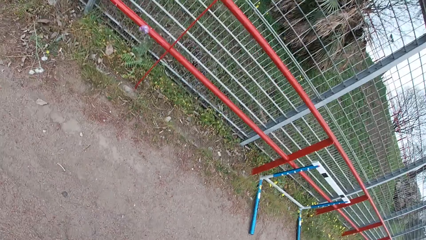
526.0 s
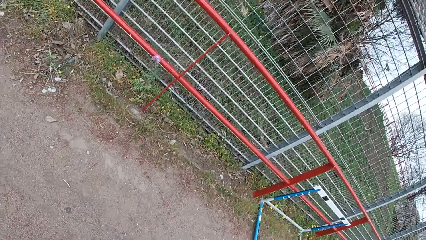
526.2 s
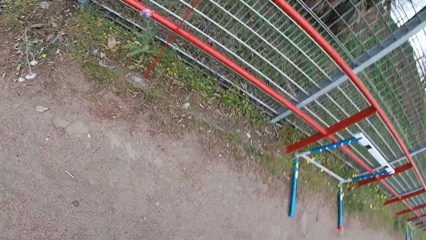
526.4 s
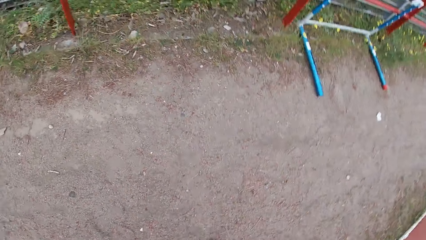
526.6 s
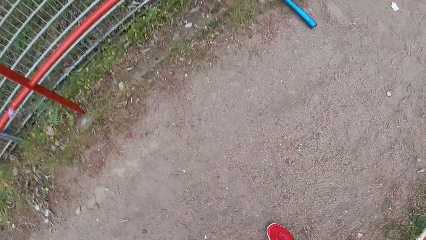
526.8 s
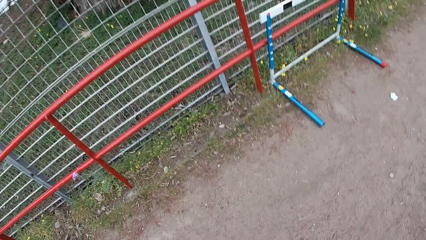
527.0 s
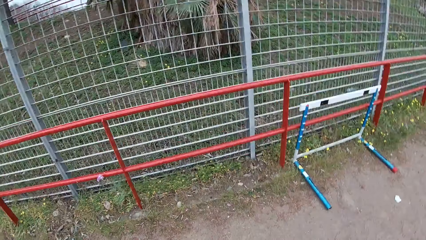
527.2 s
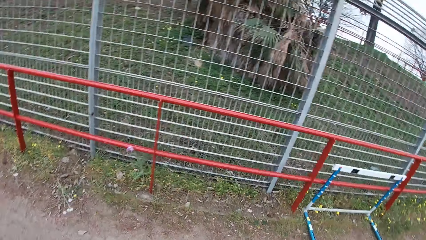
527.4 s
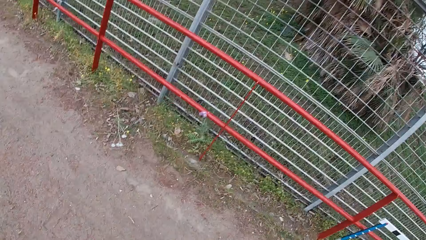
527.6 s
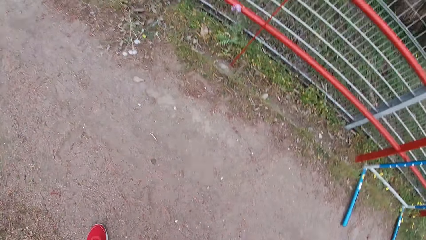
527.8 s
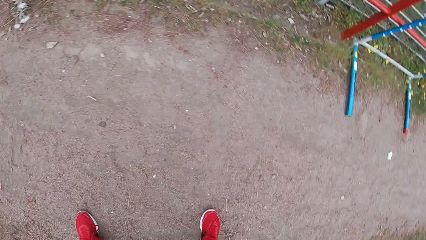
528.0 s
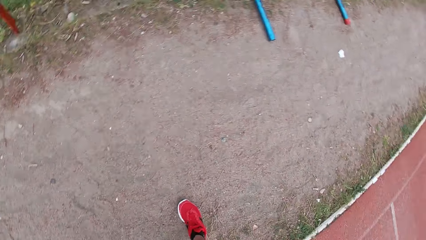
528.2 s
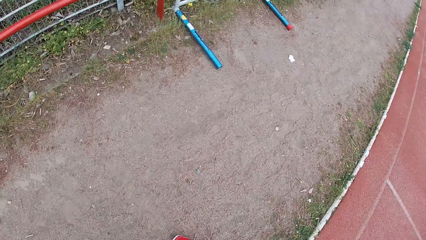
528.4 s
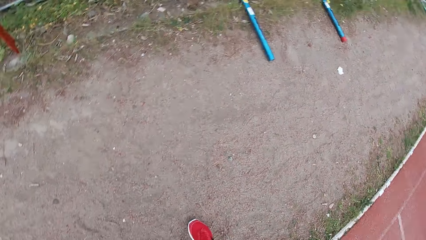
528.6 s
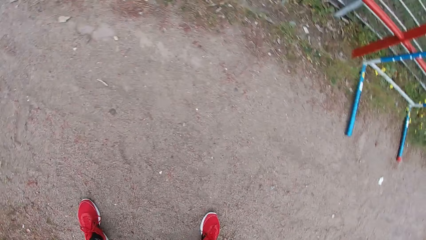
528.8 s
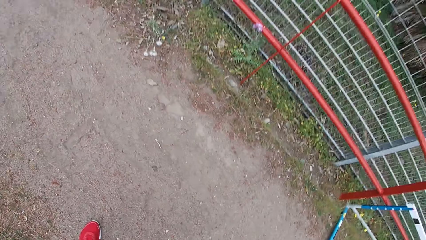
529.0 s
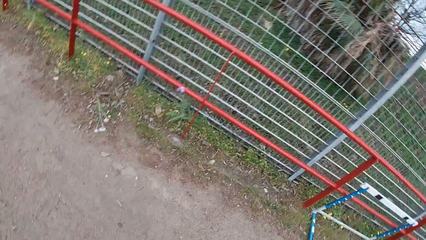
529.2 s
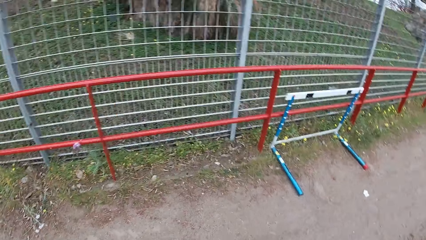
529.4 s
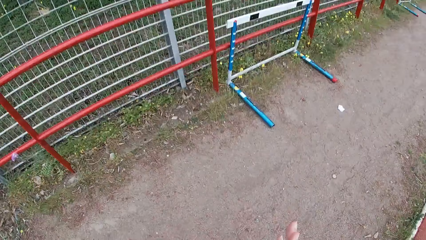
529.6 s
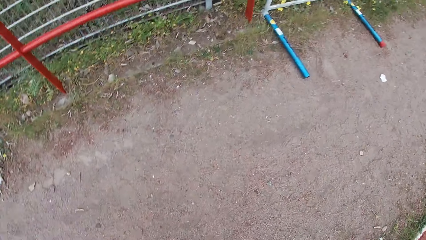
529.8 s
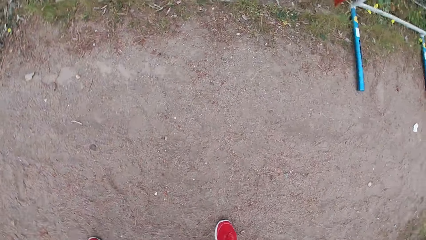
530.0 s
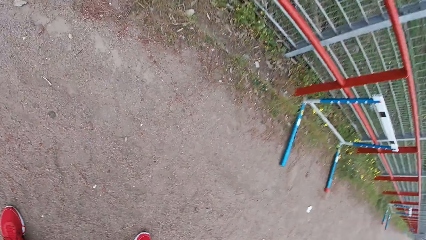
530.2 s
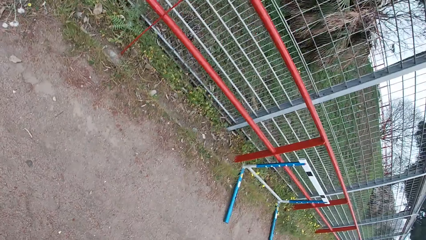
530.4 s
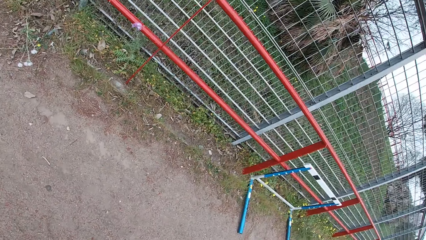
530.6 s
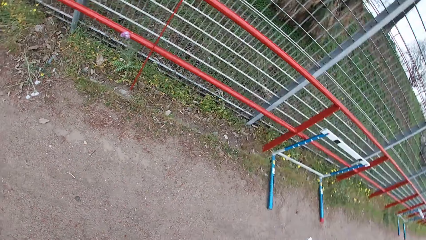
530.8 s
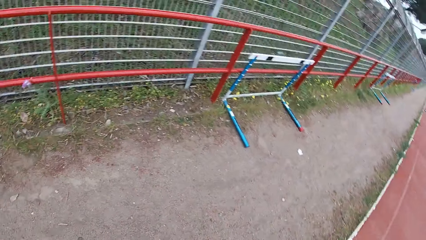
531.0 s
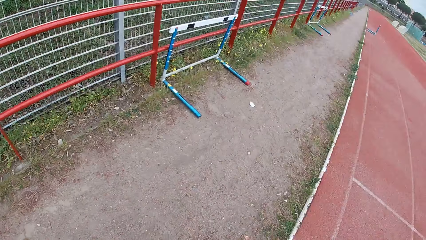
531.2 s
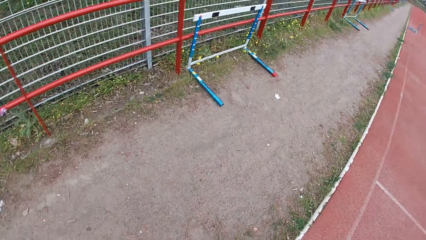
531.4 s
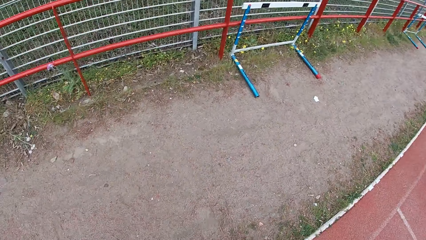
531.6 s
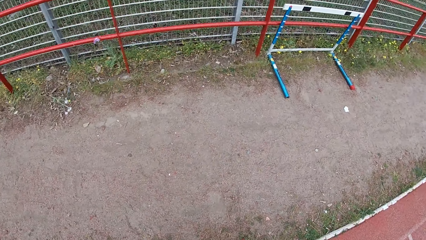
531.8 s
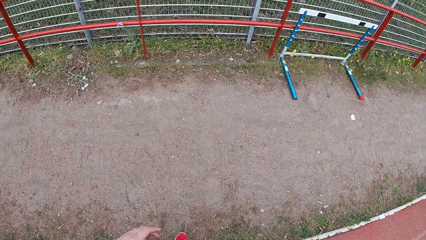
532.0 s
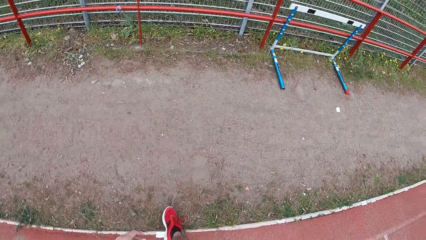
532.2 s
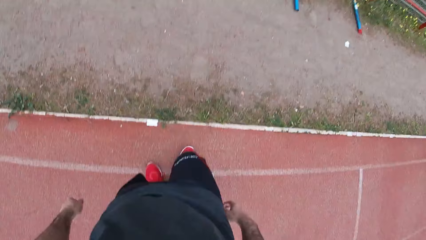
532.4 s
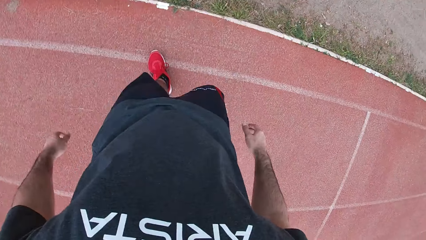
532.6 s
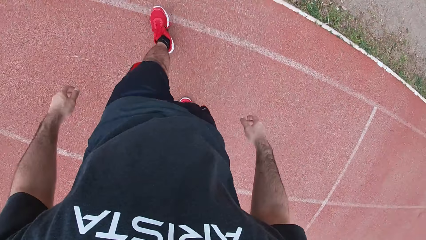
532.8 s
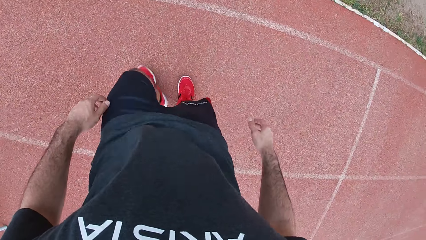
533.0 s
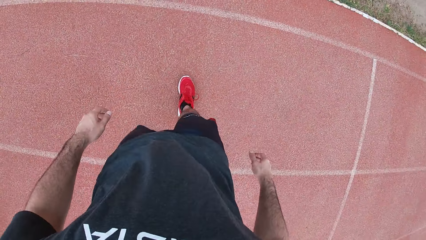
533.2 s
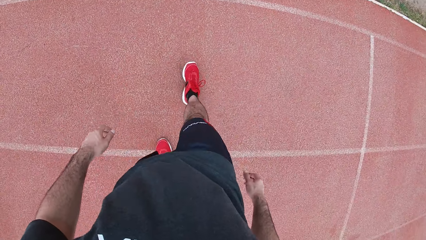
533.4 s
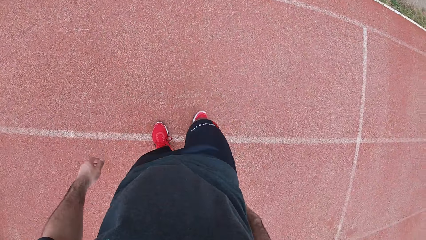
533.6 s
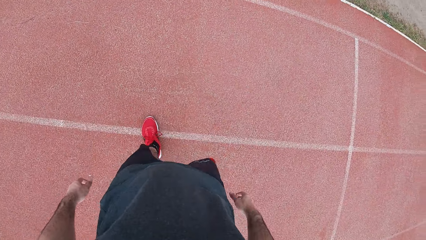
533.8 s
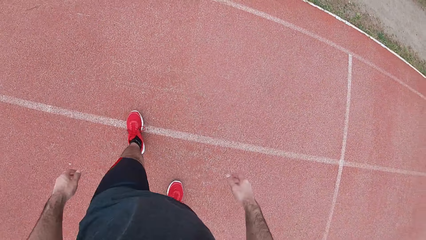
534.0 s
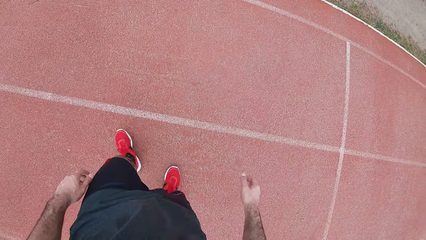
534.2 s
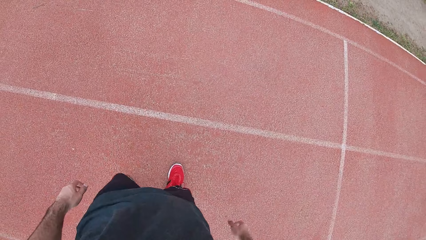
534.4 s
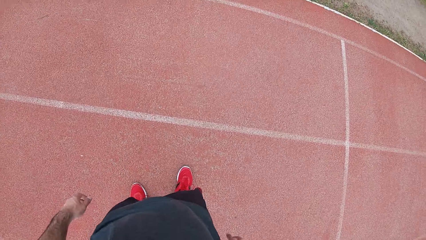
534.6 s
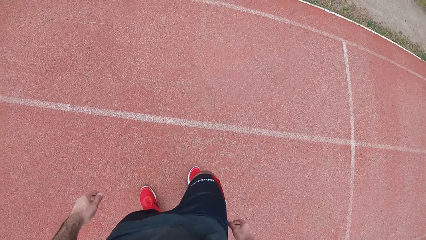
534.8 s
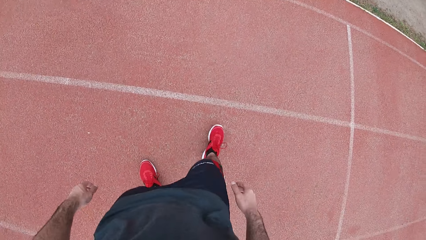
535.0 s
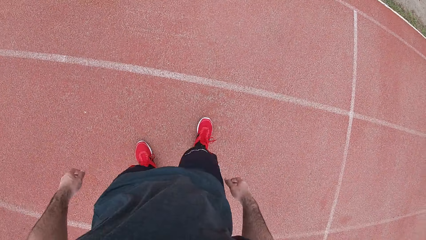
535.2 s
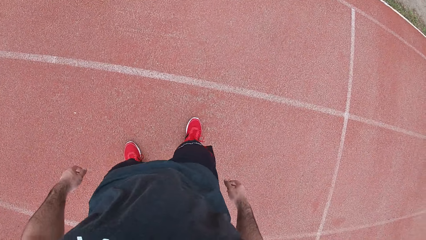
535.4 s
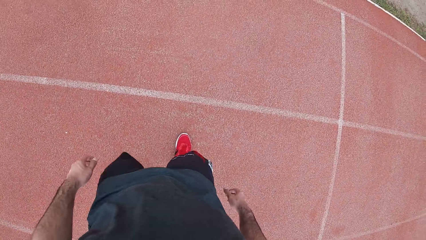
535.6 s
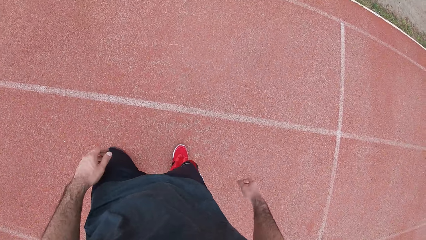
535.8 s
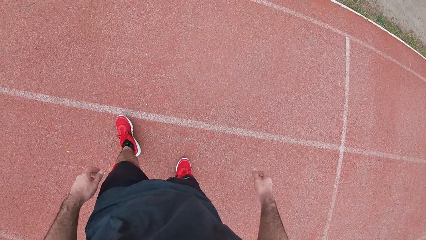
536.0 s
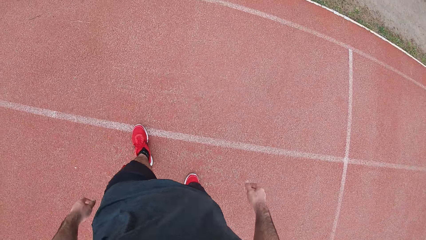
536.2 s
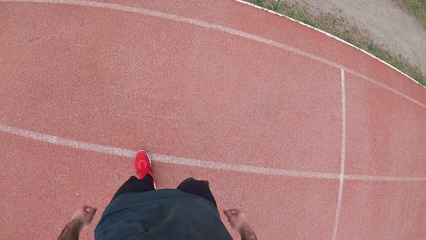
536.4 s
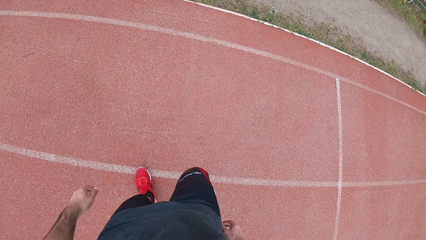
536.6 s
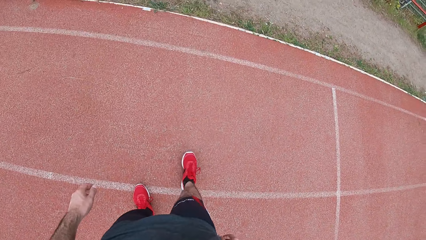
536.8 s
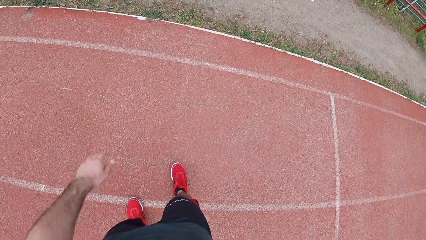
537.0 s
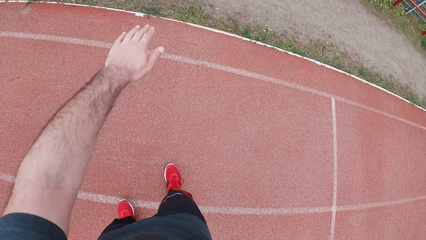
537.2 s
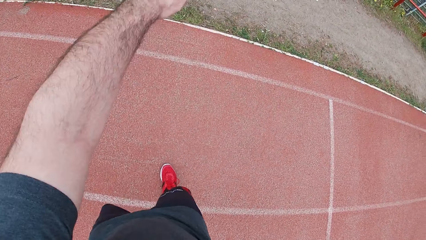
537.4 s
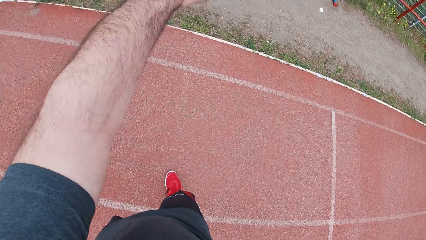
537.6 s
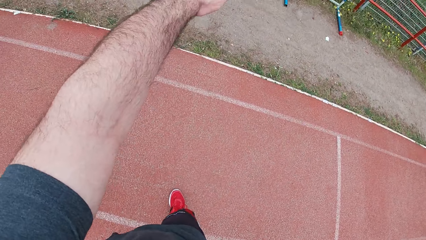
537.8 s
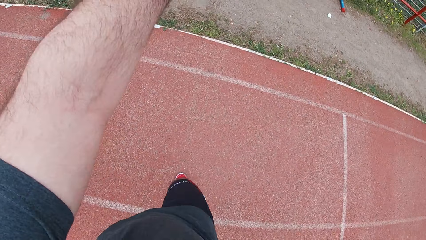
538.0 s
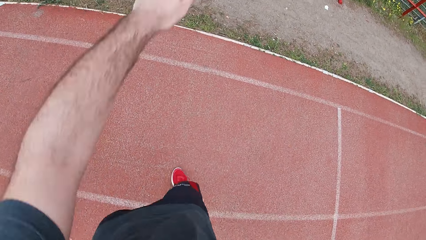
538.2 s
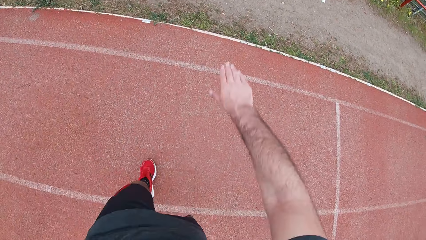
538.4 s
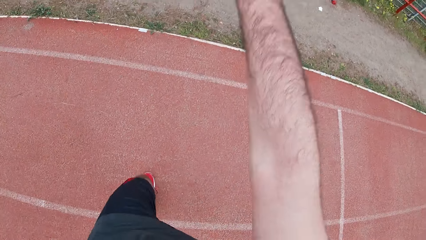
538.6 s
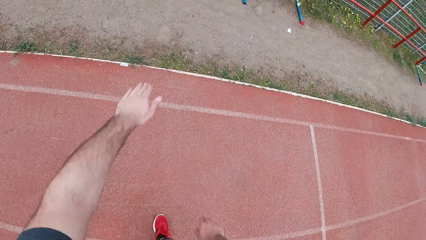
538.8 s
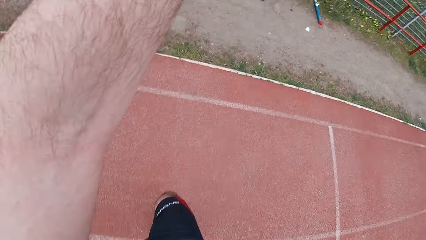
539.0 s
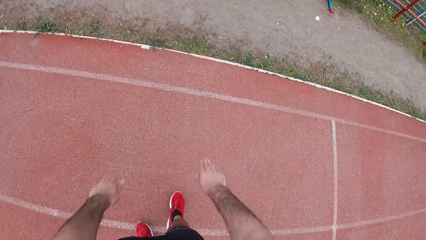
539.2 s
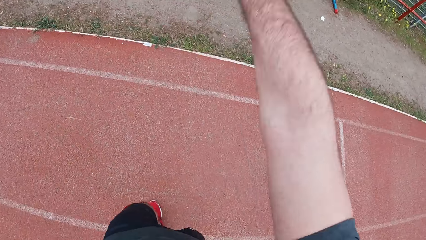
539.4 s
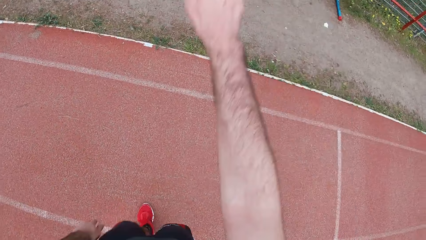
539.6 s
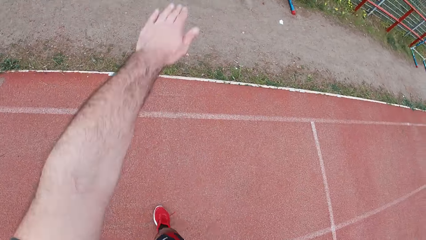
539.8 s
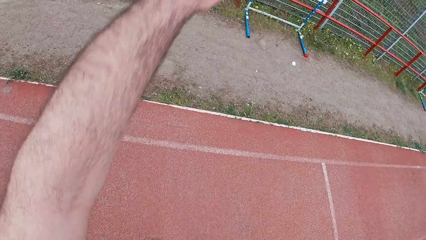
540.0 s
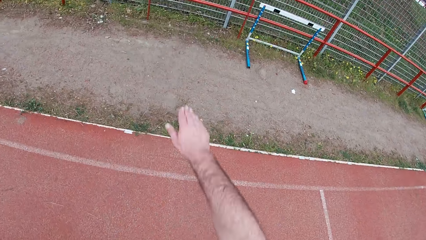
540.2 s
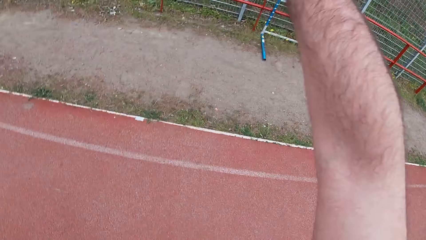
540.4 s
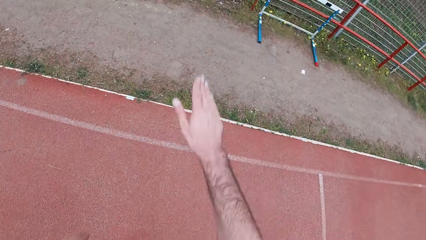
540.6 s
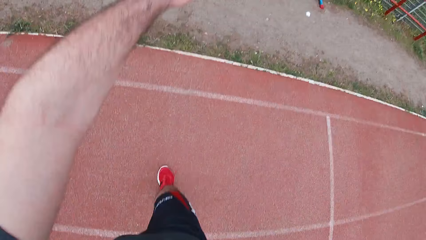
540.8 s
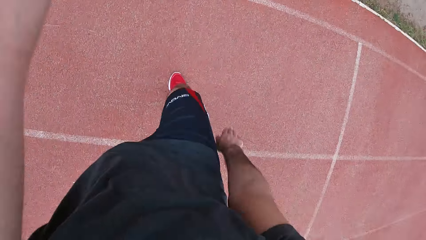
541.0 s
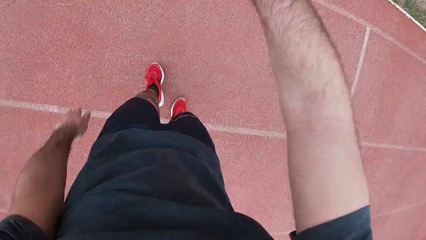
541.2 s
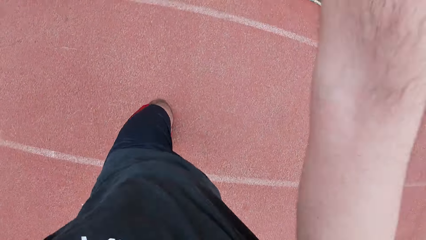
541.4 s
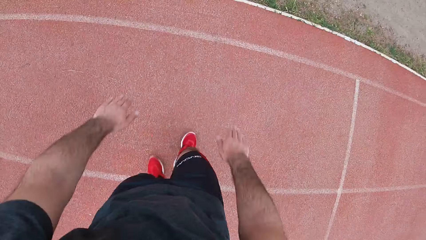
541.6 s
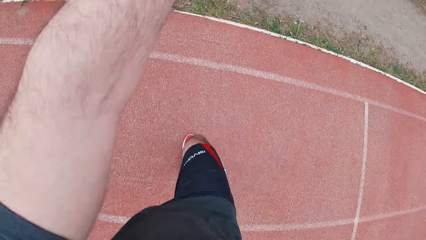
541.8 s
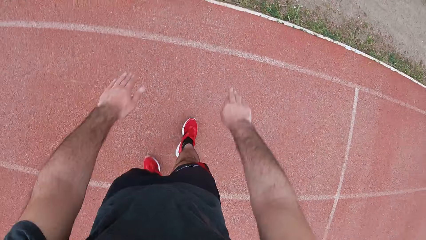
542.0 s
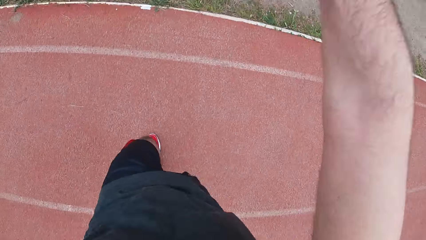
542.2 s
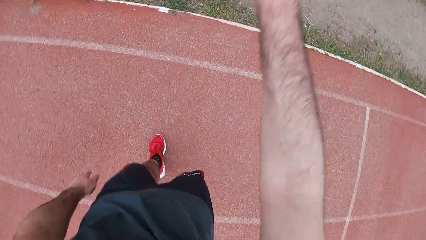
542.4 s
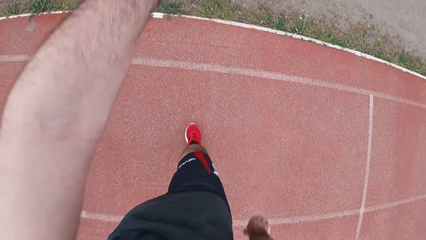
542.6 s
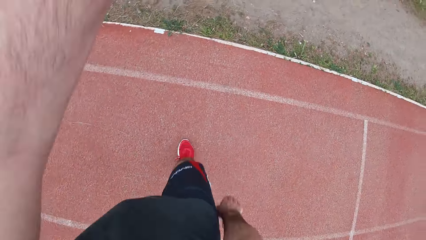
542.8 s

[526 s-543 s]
The camera wearer walks backward. They step back. They take a few steps forward. They jog in place.
